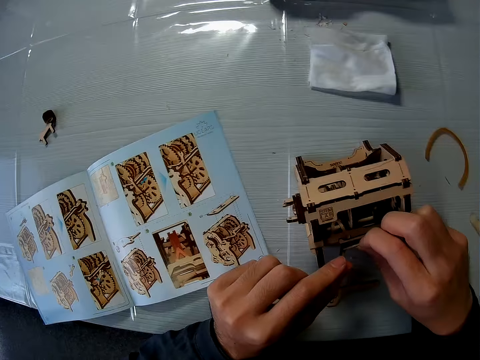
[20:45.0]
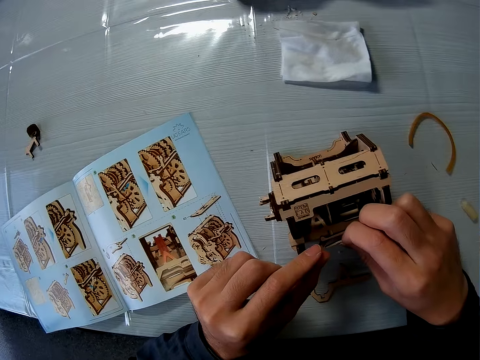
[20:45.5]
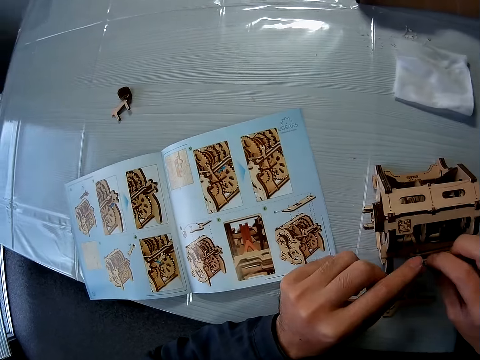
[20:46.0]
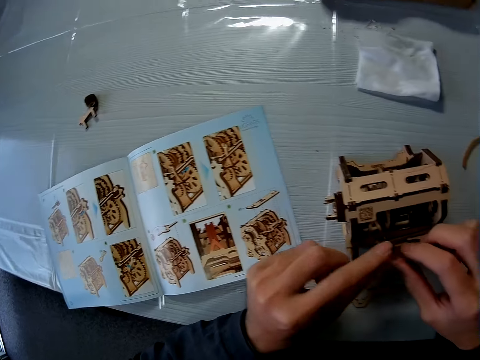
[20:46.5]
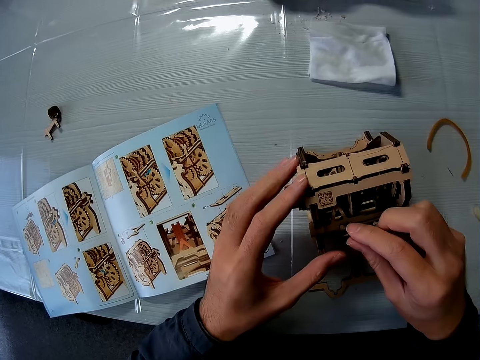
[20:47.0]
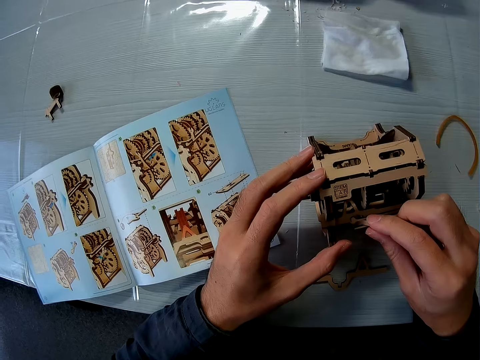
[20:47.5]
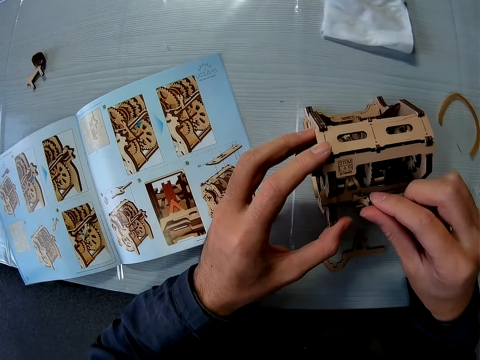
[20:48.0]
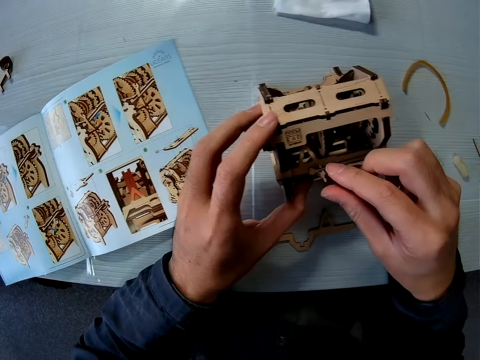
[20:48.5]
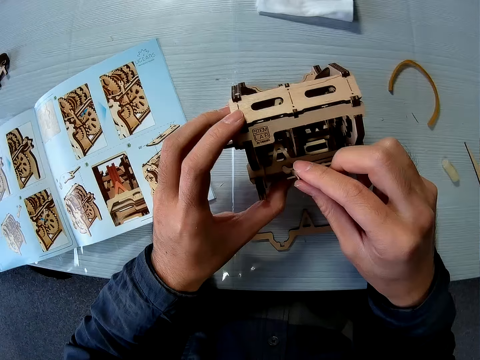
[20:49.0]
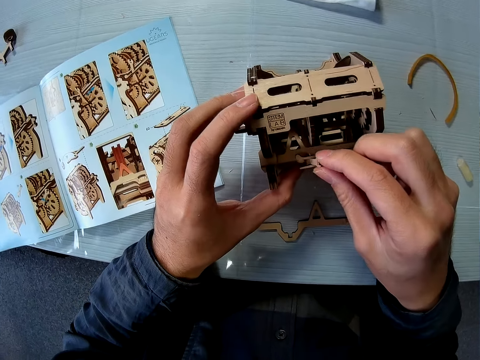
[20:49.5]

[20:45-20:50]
The camera wearer fixes the stem gear.

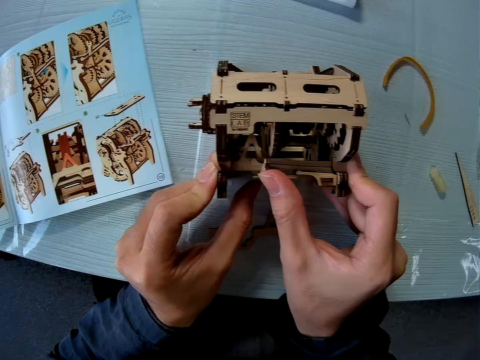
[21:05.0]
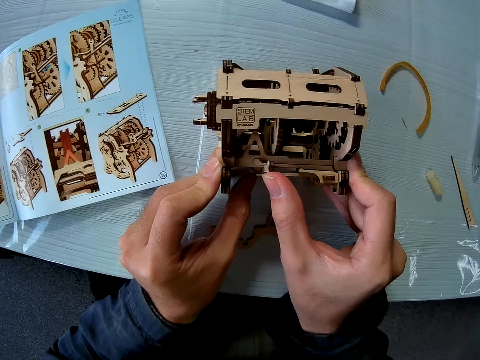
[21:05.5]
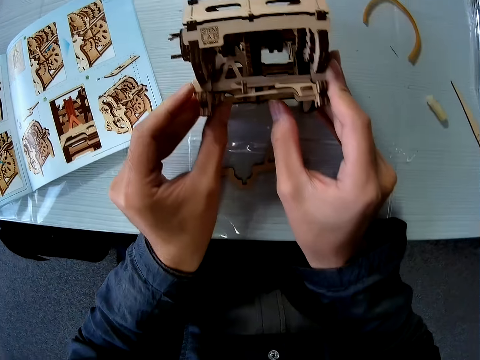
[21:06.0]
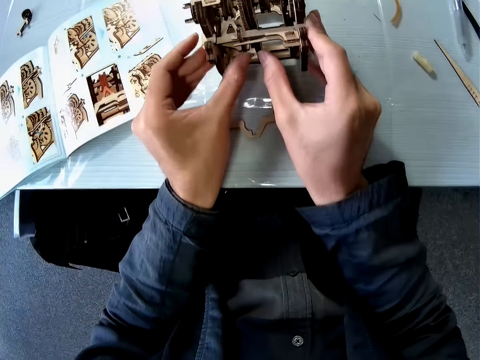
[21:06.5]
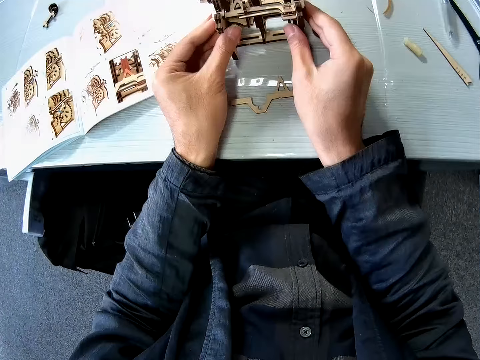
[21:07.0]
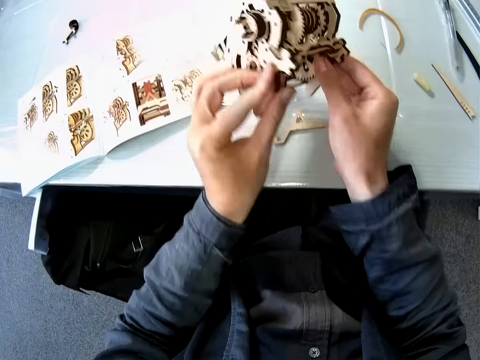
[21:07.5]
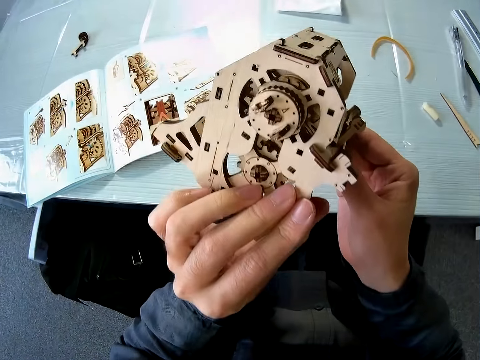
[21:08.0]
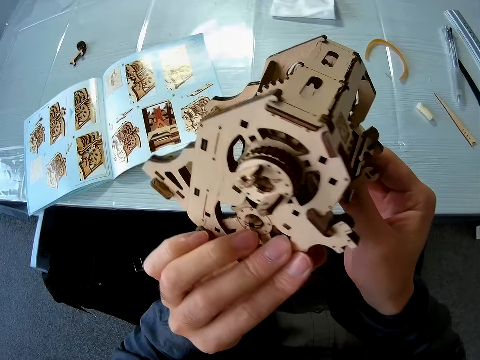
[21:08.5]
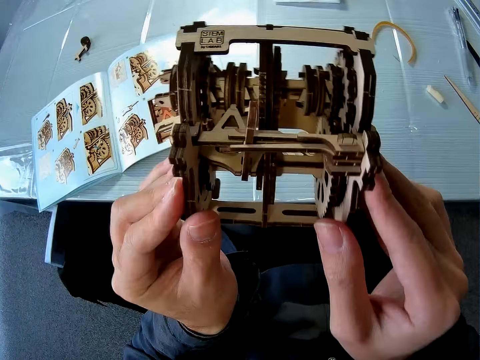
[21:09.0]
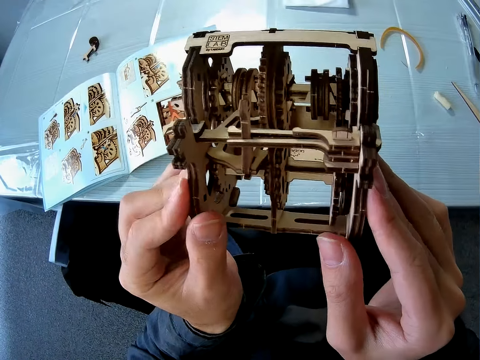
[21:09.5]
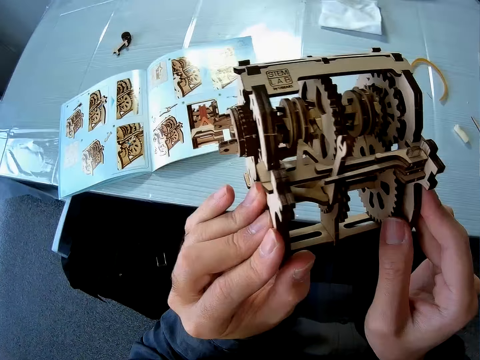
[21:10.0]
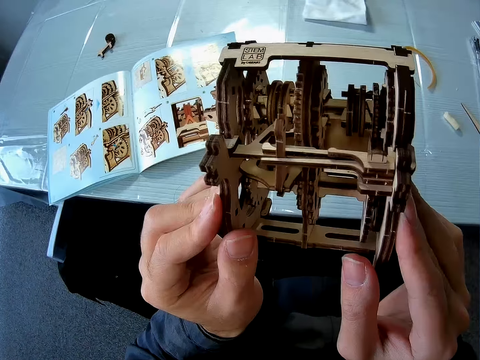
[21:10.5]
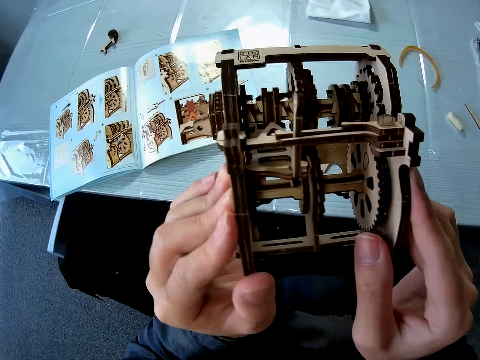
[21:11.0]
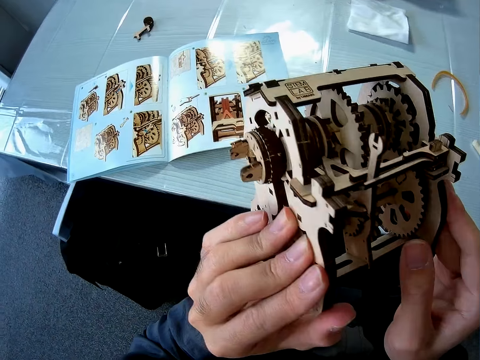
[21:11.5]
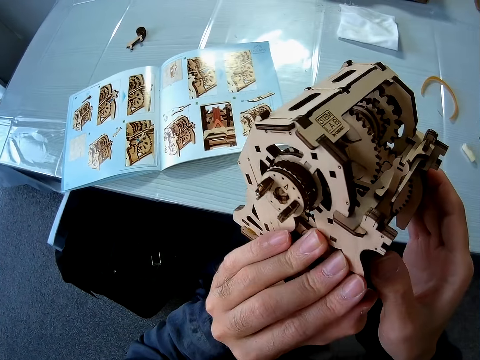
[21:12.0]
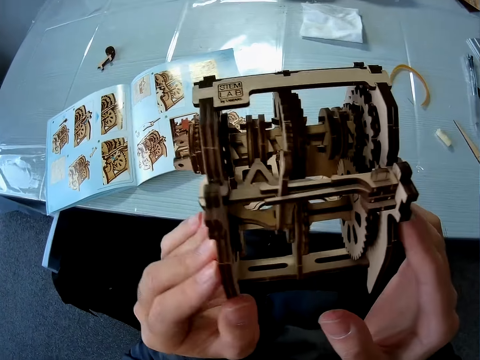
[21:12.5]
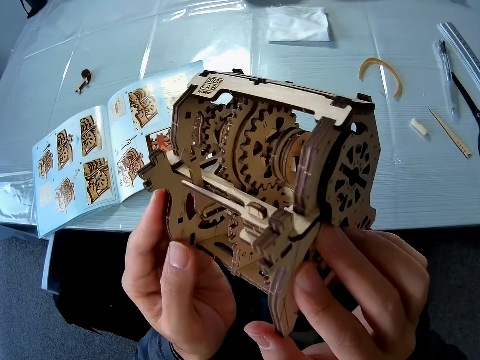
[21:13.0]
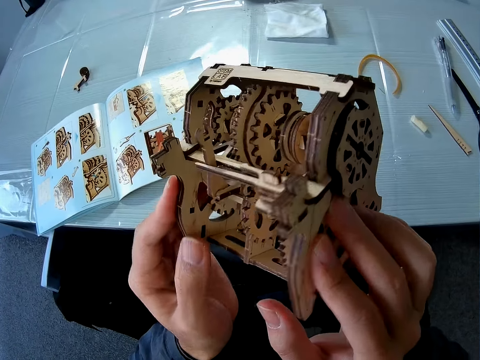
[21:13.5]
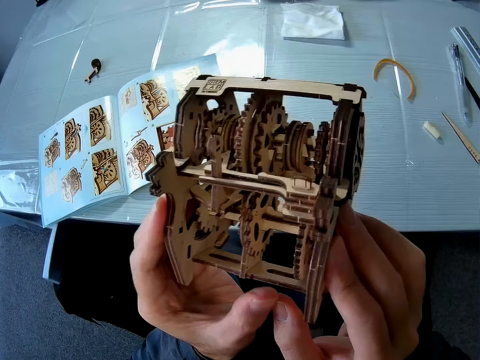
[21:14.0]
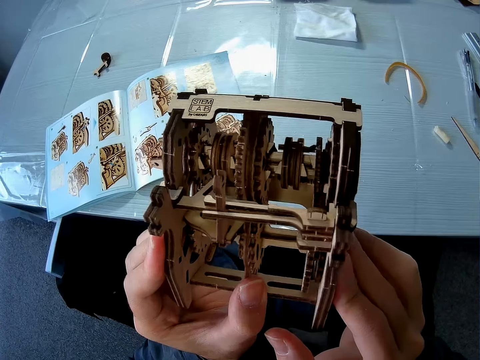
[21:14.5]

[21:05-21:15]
The camera wearer looks at the stem gear. They pick up the wooden mechanical model on the table.

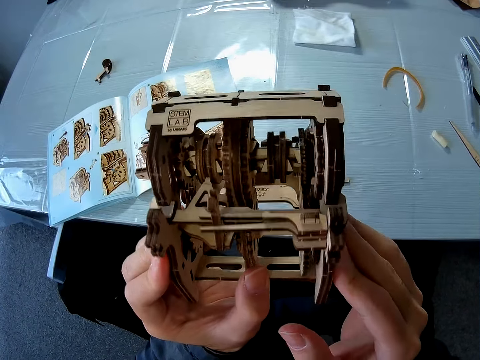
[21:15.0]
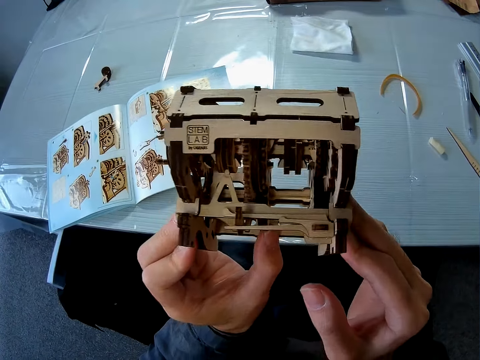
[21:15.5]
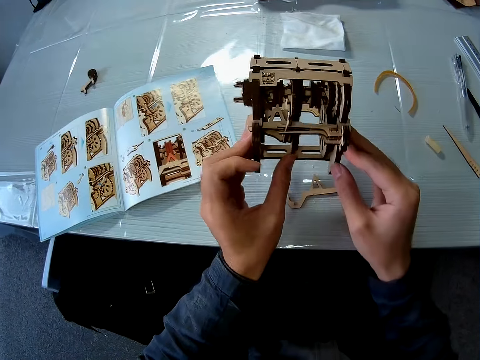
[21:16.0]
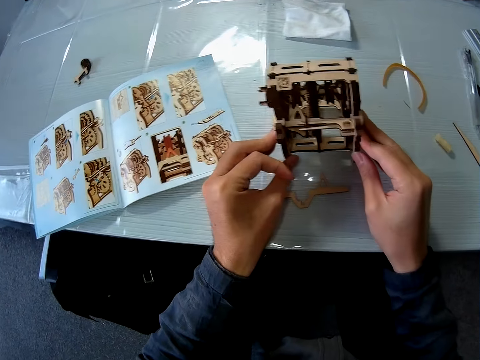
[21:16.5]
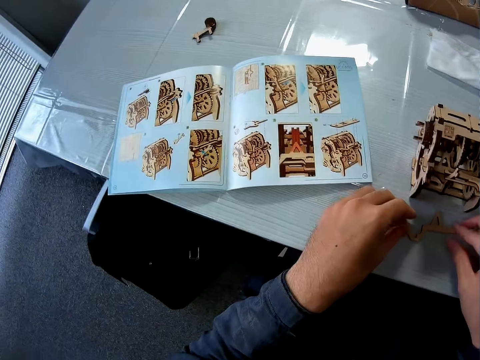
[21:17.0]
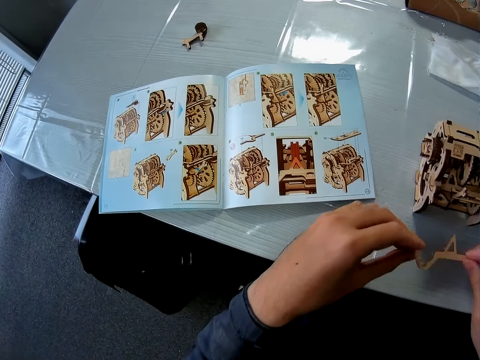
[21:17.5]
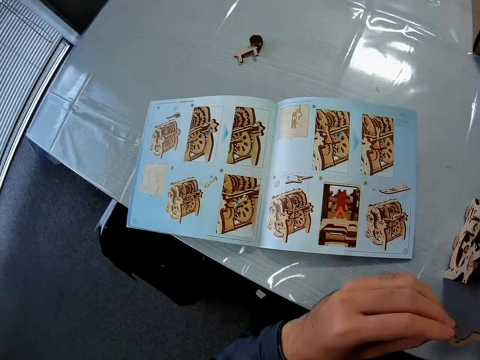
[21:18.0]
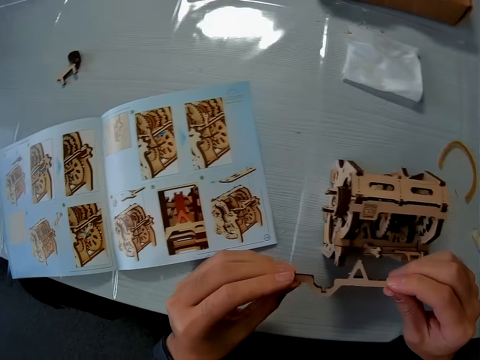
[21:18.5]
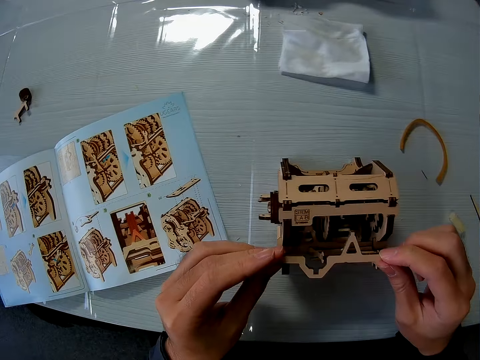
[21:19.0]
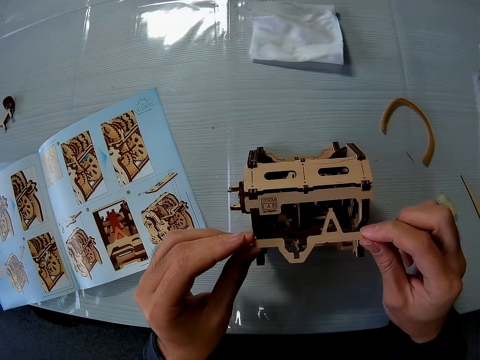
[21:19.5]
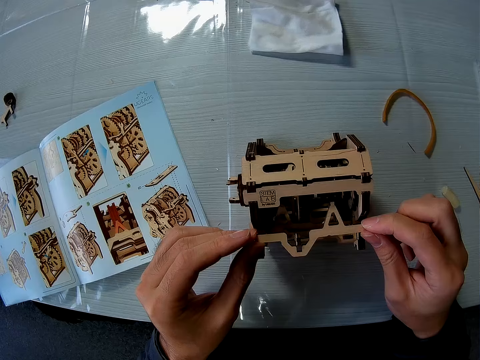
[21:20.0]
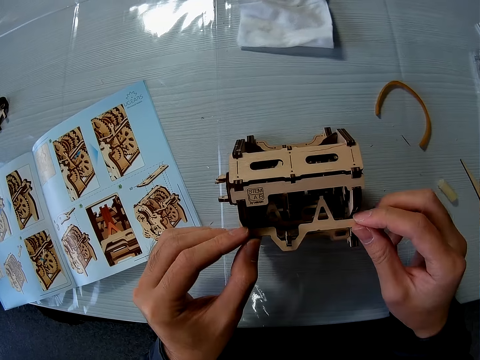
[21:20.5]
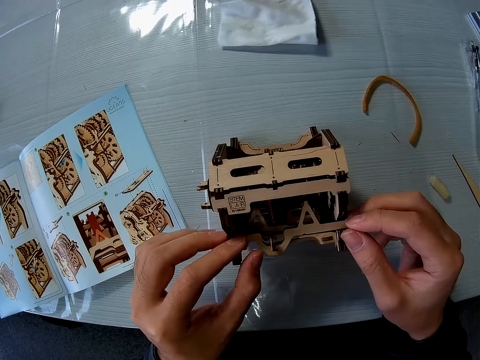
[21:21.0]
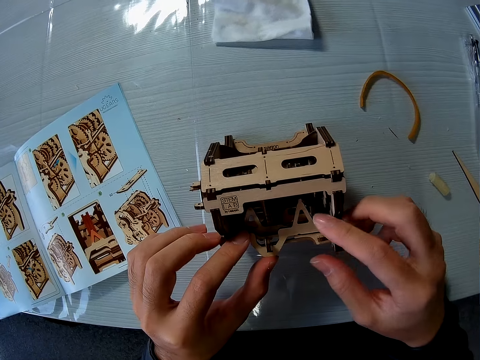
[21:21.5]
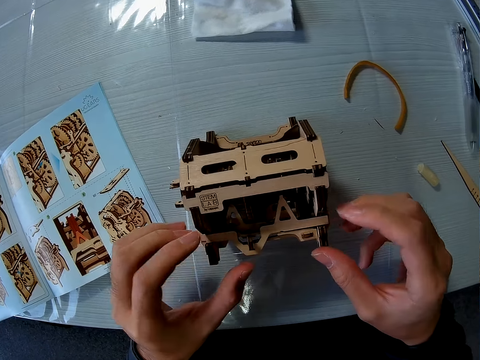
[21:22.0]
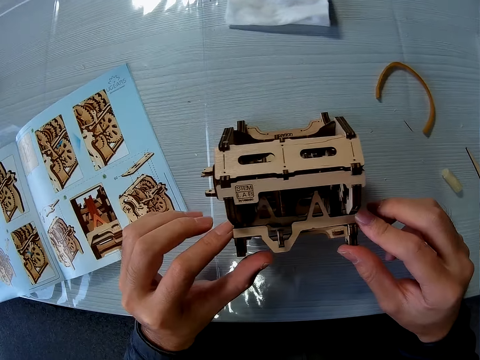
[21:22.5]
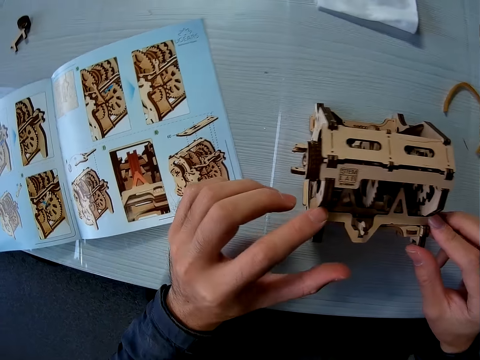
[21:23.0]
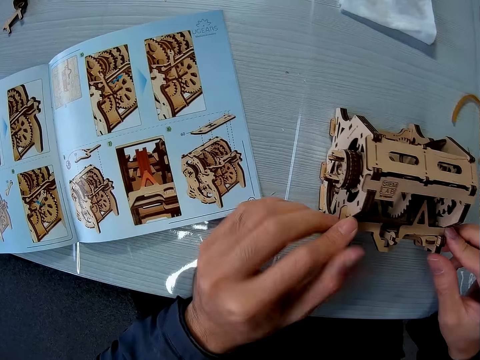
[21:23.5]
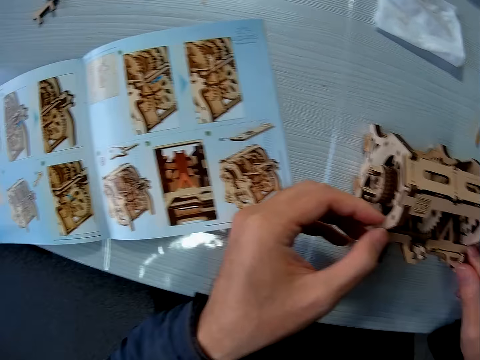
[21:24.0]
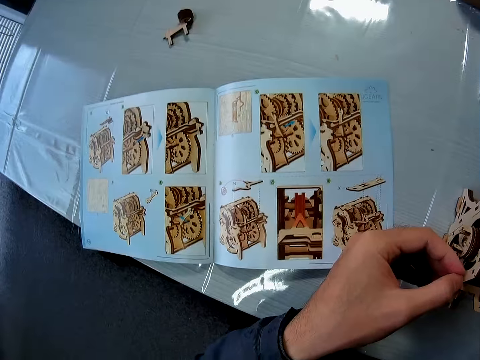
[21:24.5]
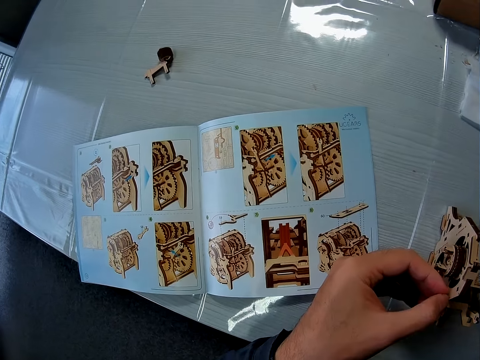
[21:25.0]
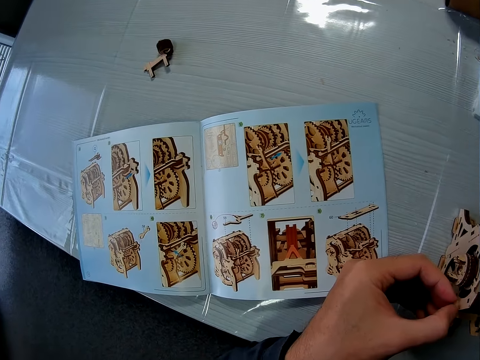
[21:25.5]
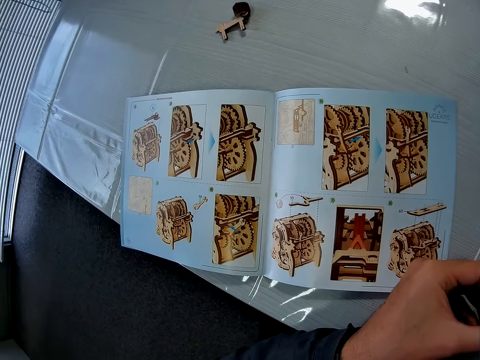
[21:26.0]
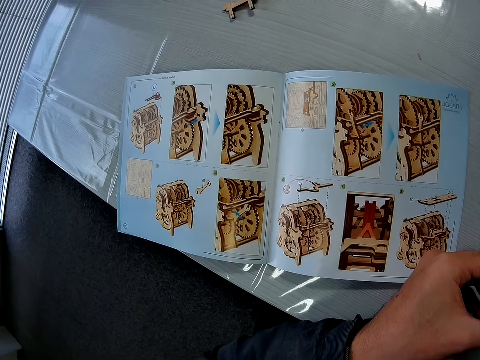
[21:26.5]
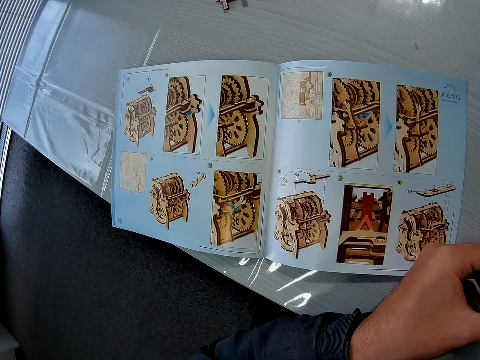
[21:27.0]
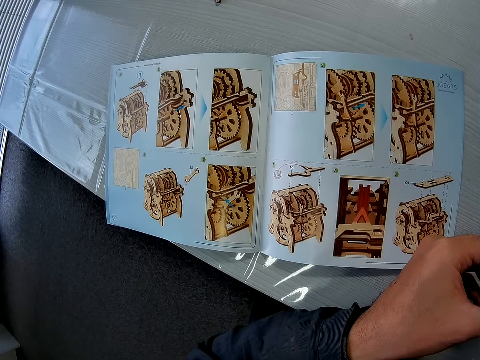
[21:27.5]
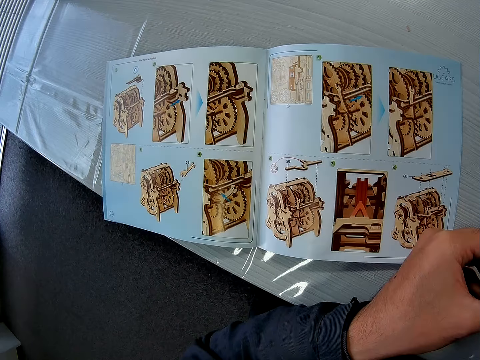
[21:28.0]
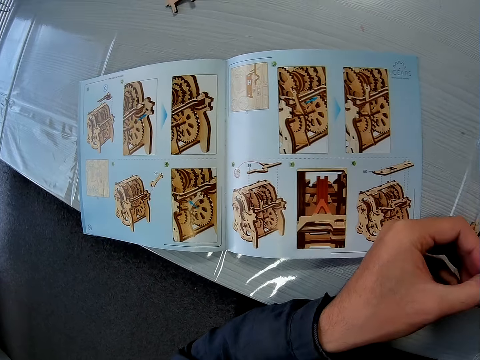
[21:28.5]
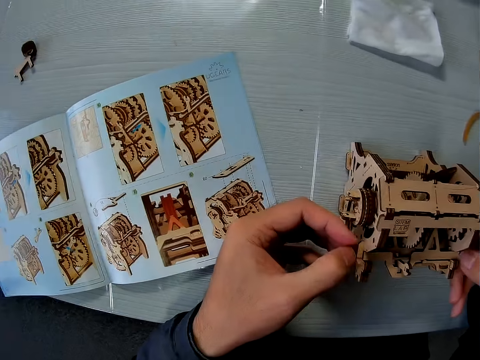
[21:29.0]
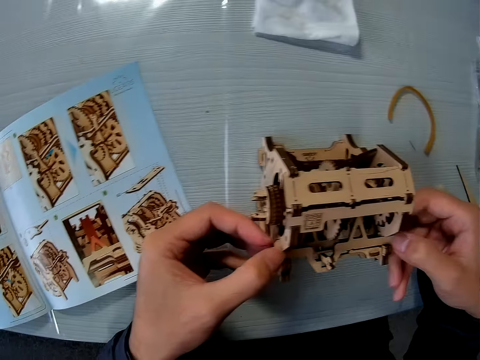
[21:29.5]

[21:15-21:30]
The camera wearer drops the wooden mechanical model on the table. They pick up the wood piece on the table. They attach the wood piece to the wooden mechanical model. They look at the sketch book.
